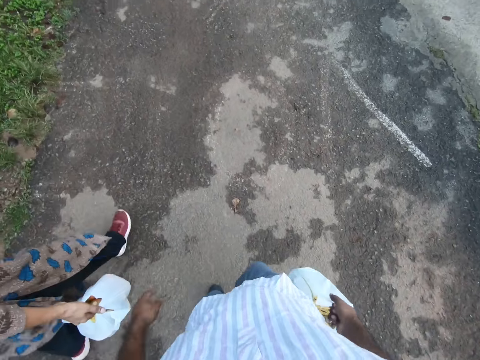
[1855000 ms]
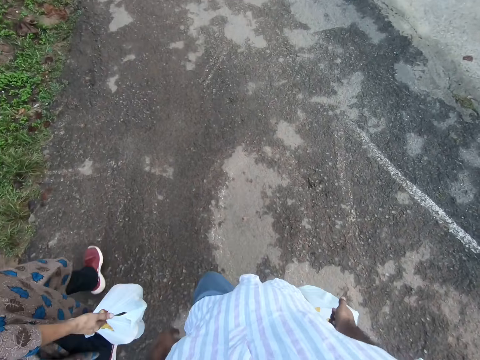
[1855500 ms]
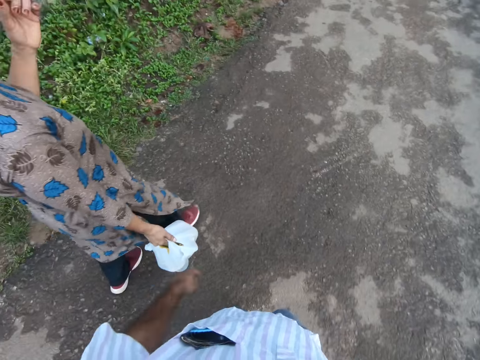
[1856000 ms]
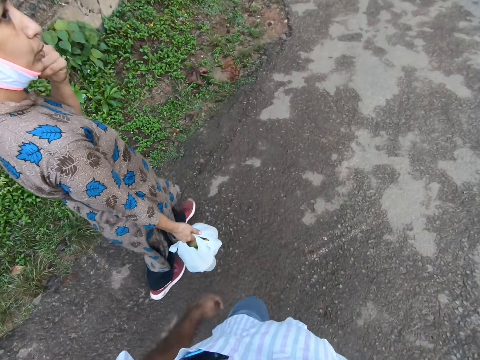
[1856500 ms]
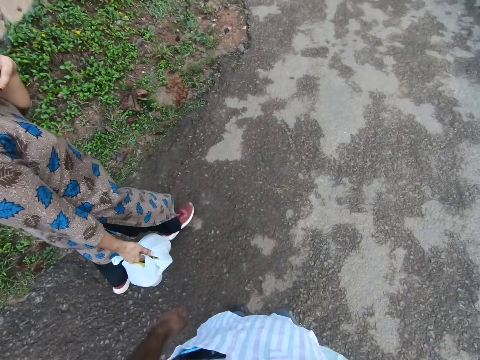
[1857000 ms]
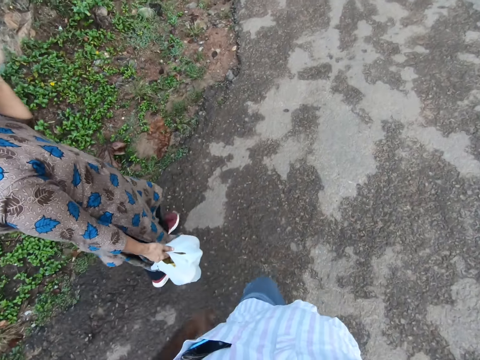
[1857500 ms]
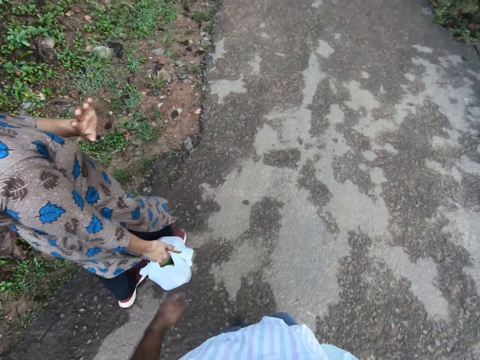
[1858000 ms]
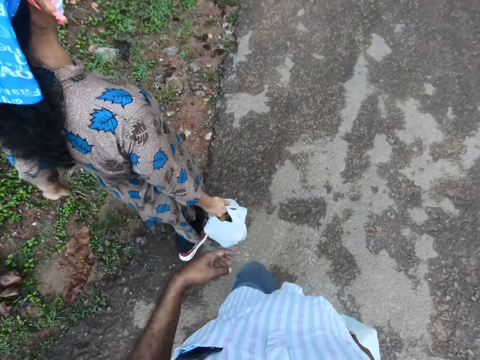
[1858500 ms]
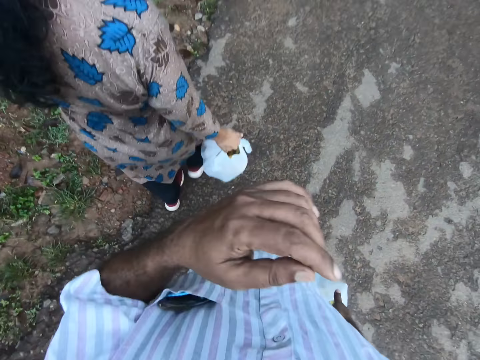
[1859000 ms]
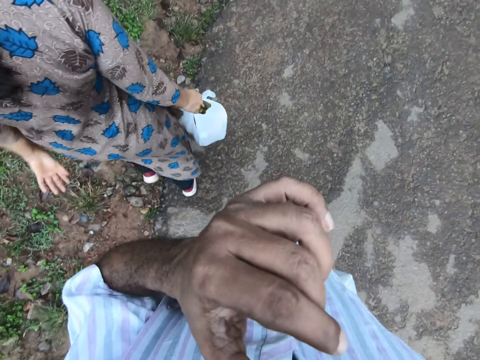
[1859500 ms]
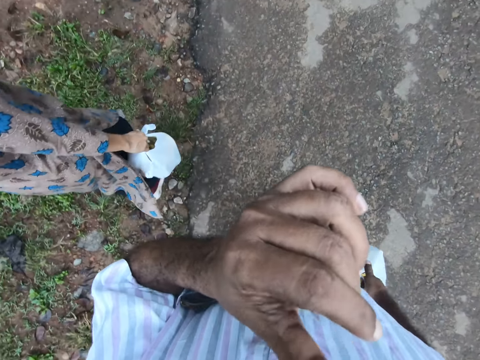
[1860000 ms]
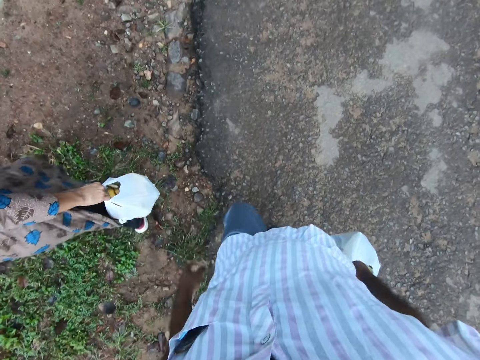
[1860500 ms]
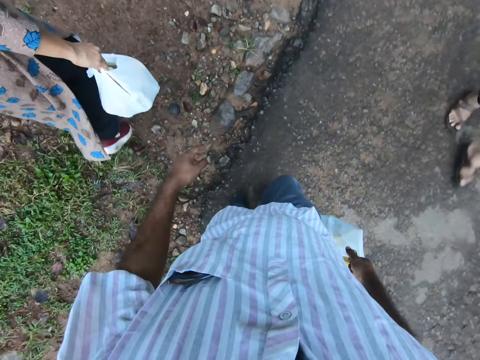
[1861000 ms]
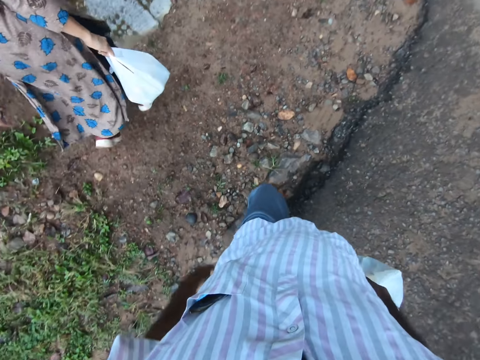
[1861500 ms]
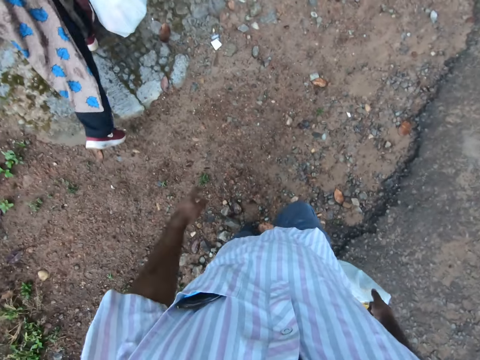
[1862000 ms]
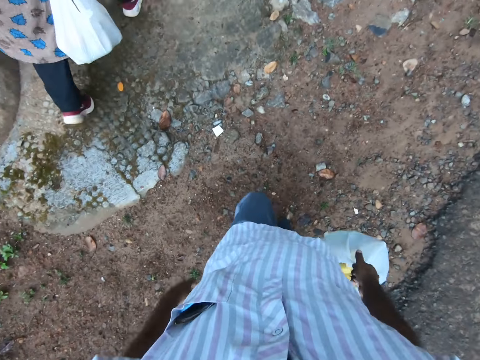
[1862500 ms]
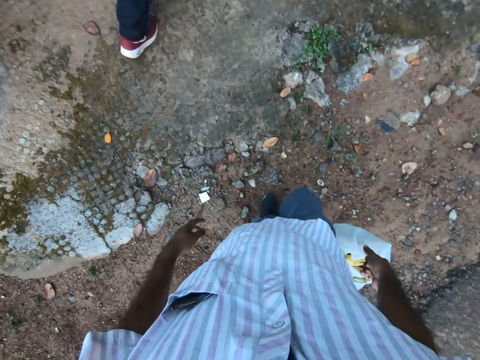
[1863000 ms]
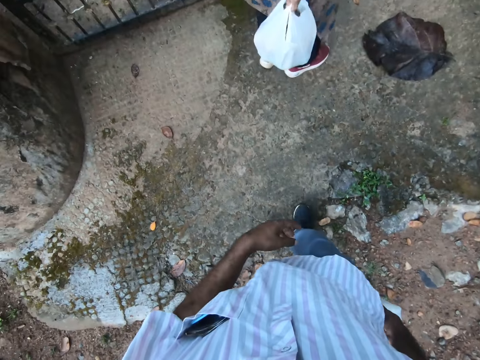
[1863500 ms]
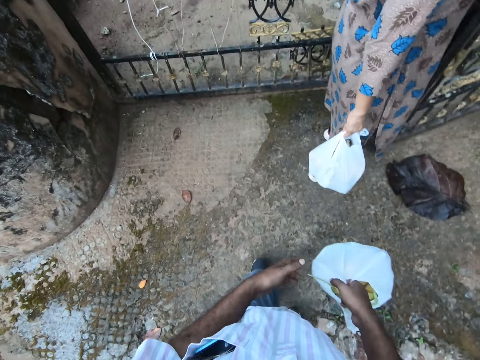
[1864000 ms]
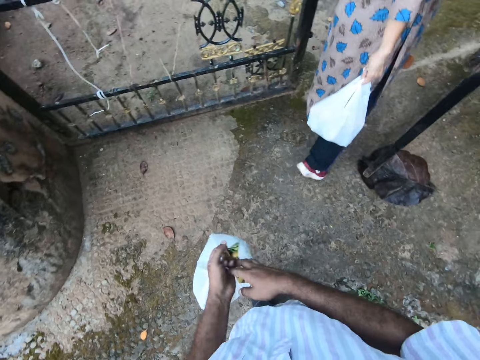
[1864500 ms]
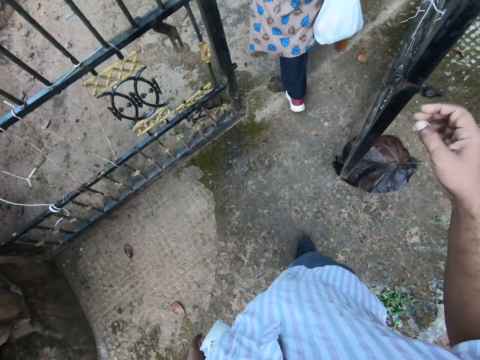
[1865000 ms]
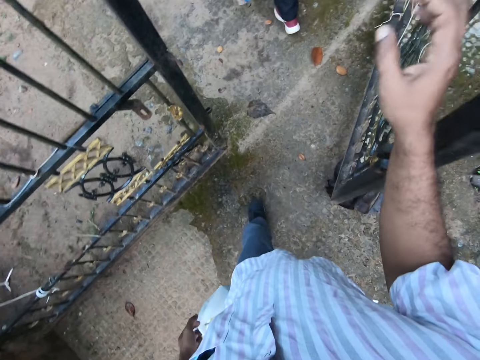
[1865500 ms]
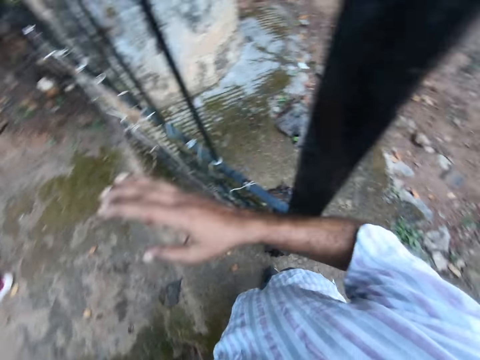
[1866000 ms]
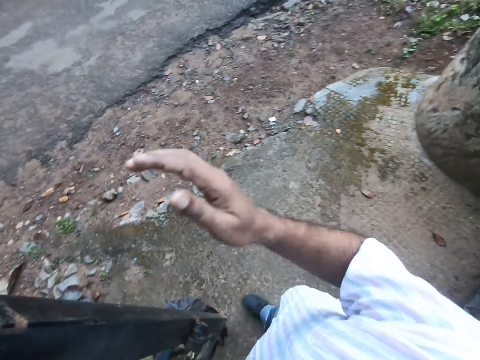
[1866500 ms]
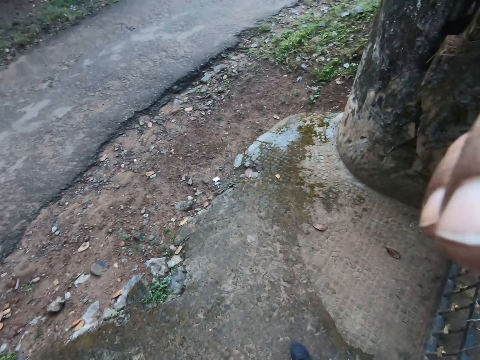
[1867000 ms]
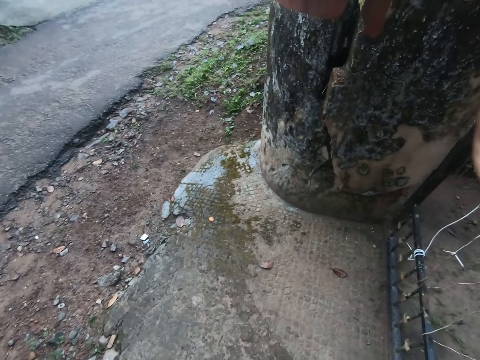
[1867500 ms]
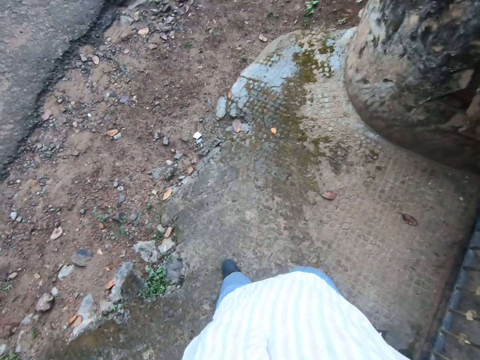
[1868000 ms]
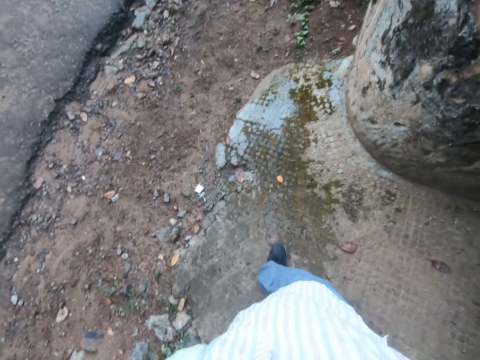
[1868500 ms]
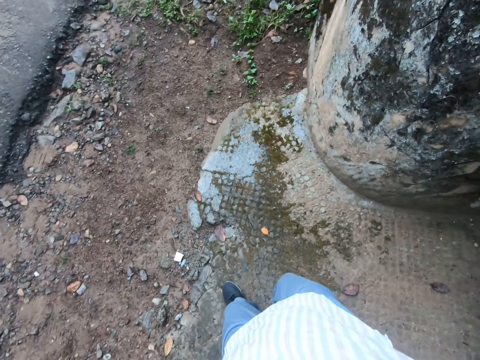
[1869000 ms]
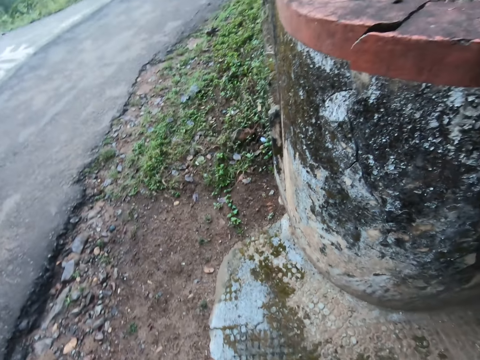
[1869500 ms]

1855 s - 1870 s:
The woman lifts her left hand to her face and drops her left hand from her face. The camera wearer lifts his left hand to his face. The woman turns to the left. The camera wearer turns to the left. He drops his left hand from his face. A man walks past the camera wearer. The camera wearer walks on the road. The woman opens a gate with her left hand and walks through the gate. The camera wearer transfers the bag of groceries to his left hand. He holds paper with the left hand. He turns around. He lifts his right hand to his face.

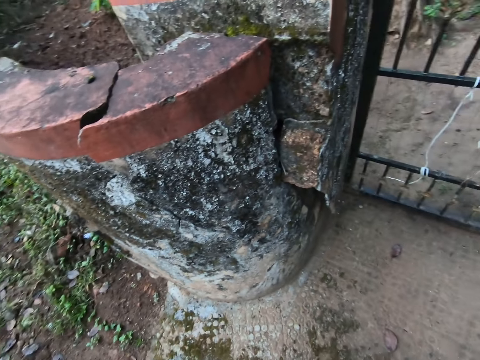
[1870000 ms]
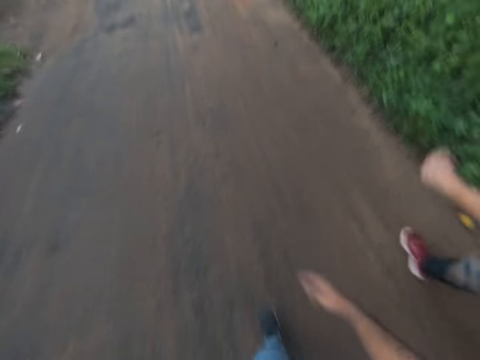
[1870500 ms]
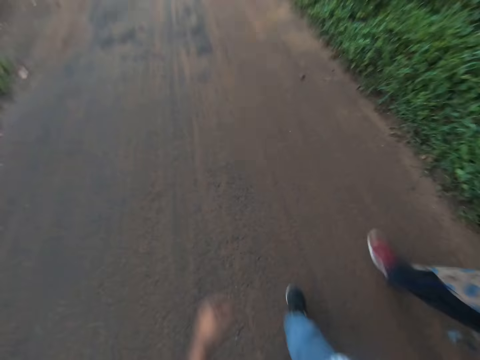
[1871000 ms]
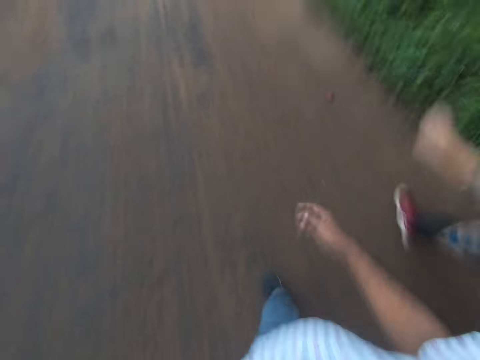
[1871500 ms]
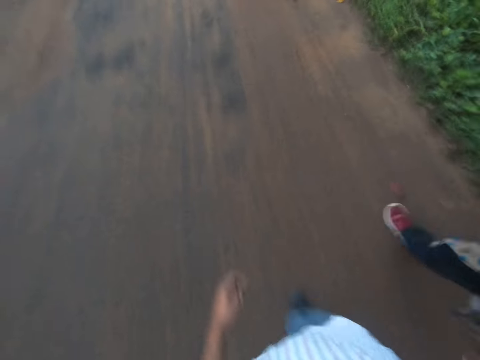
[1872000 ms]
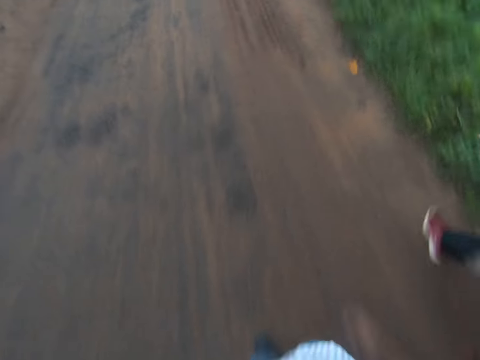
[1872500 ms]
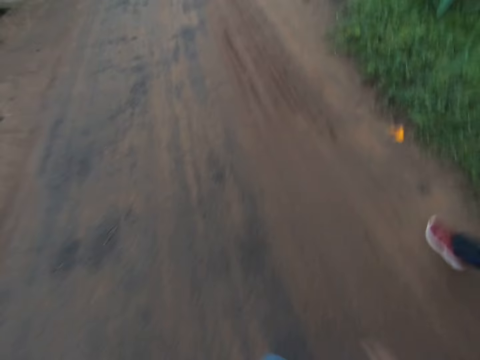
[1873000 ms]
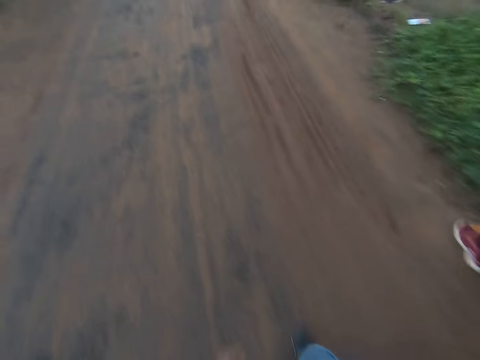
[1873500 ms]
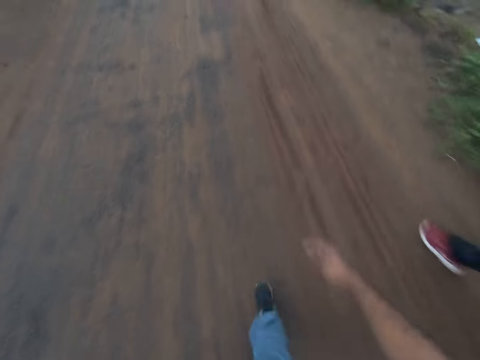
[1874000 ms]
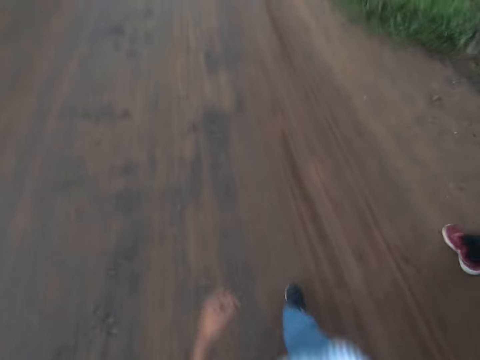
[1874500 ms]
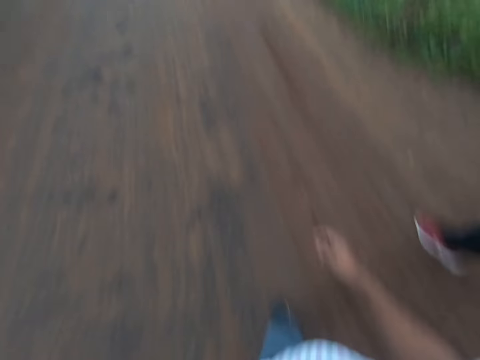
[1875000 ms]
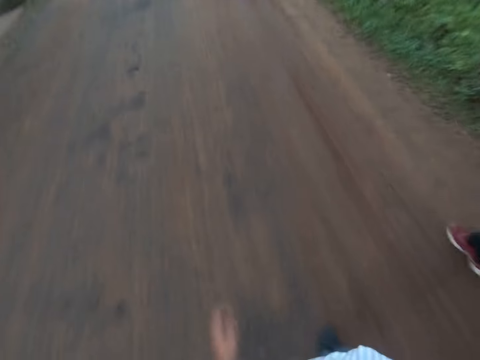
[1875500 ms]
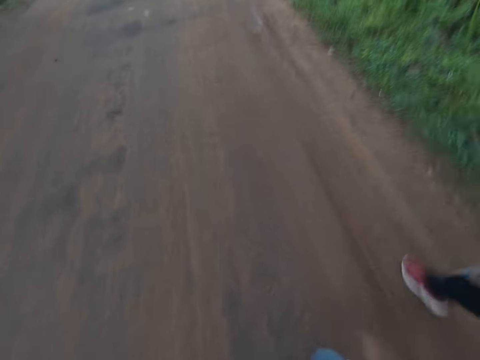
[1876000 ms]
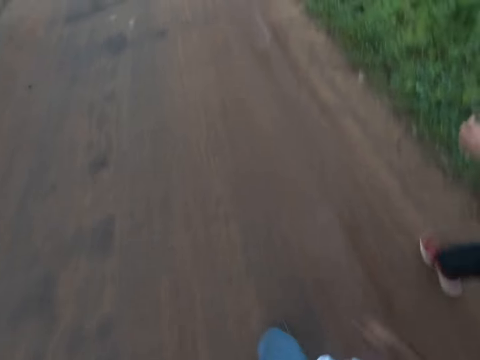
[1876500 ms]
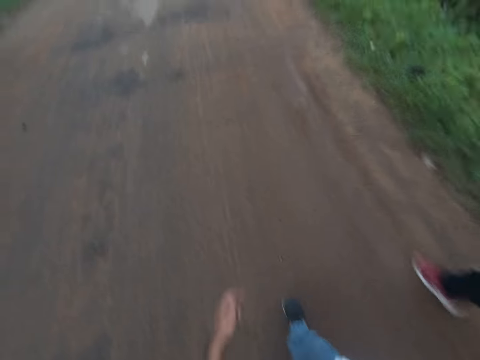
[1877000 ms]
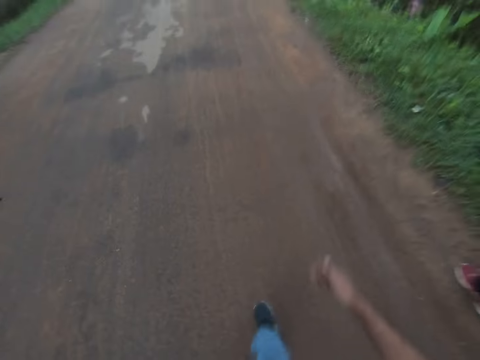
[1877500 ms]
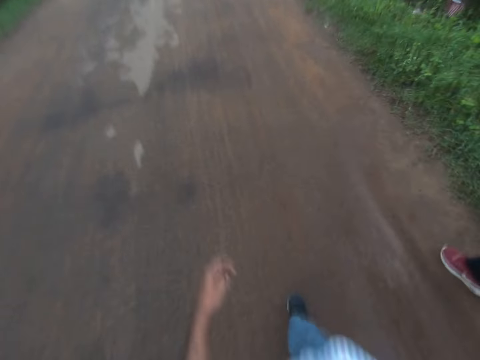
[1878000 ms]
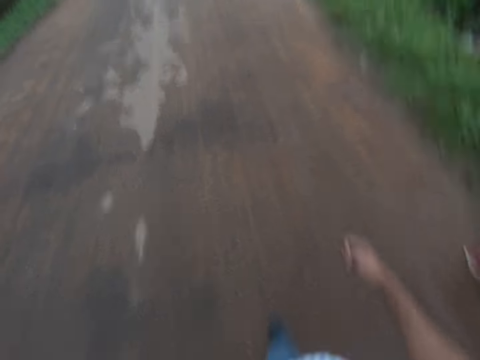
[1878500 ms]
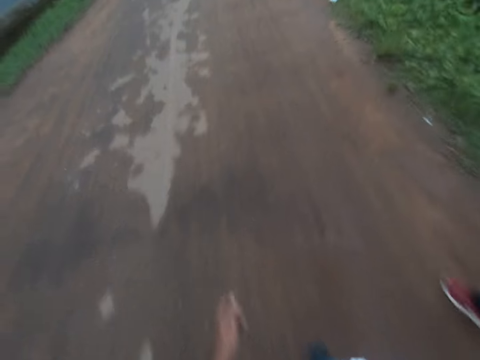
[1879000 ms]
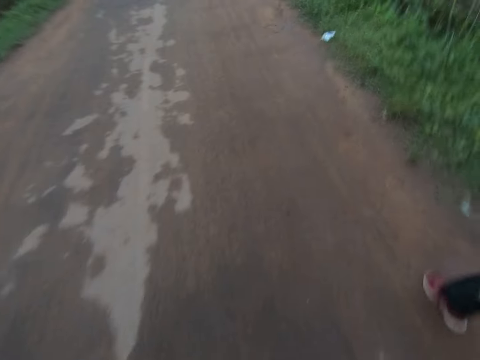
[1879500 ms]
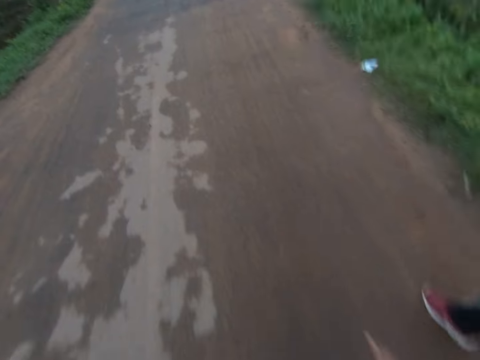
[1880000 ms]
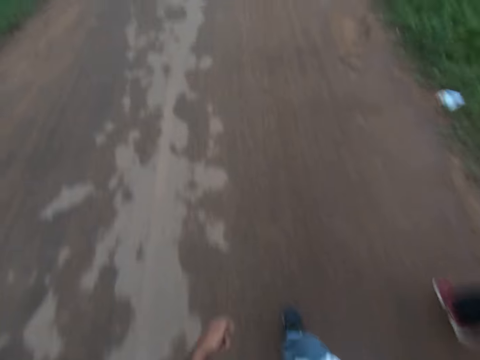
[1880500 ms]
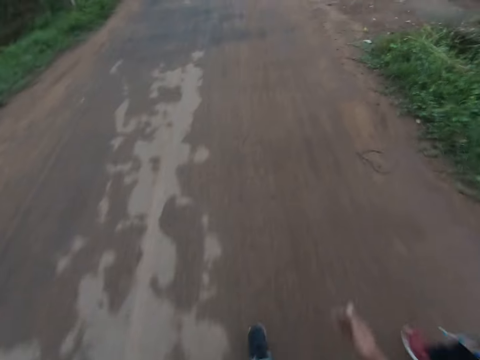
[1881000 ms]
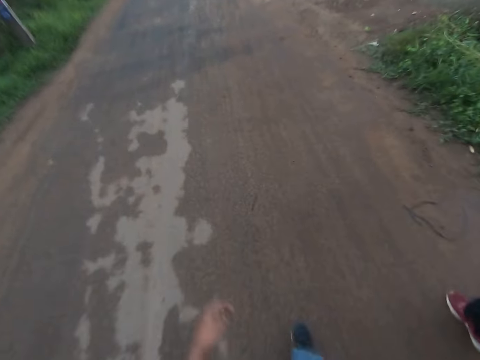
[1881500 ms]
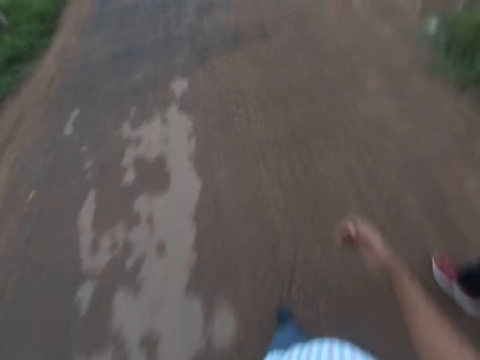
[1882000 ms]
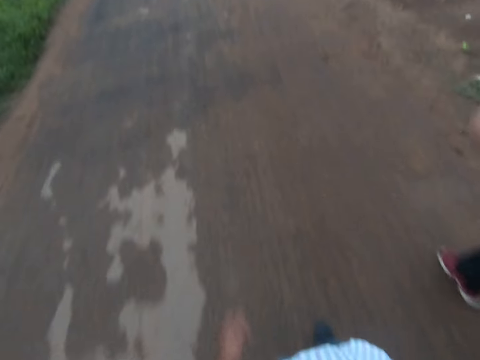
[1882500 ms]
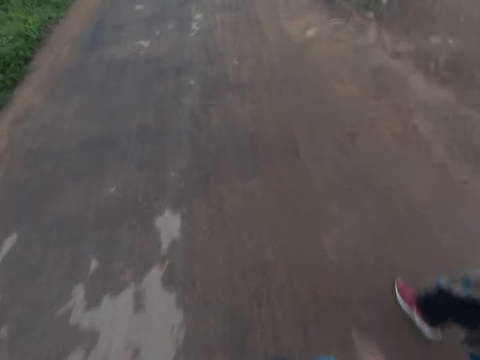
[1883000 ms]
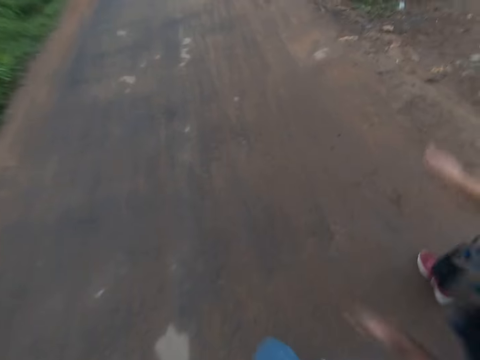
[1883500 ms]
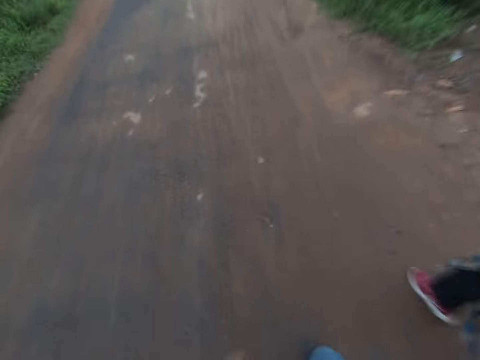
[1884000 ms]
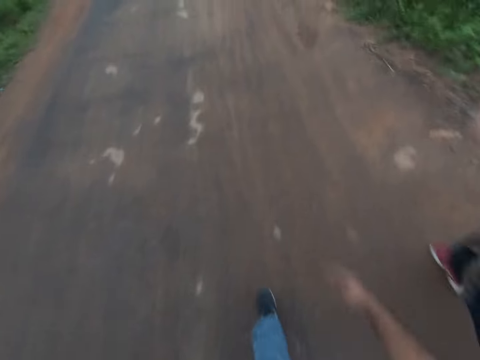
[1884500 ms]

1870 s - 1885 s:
The camera wearer walks on a road. The woman walks beside the camera wearer.
